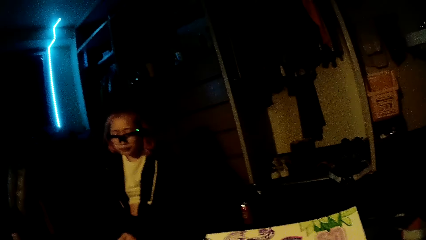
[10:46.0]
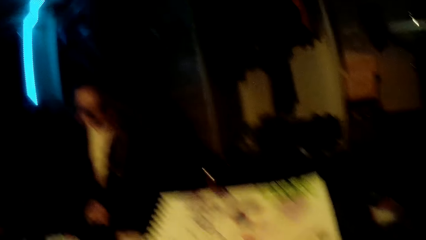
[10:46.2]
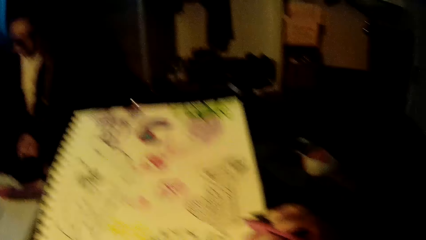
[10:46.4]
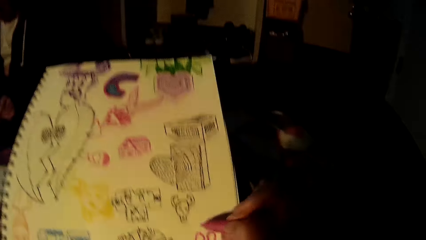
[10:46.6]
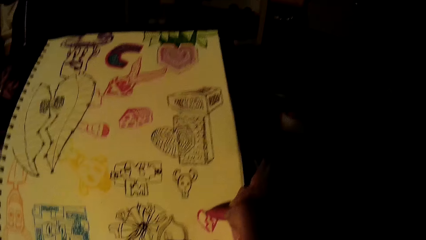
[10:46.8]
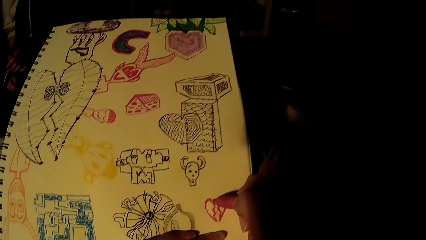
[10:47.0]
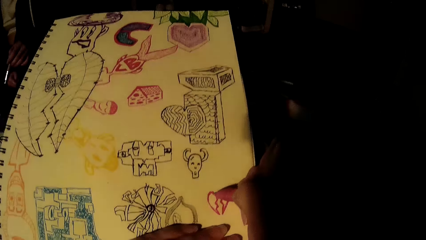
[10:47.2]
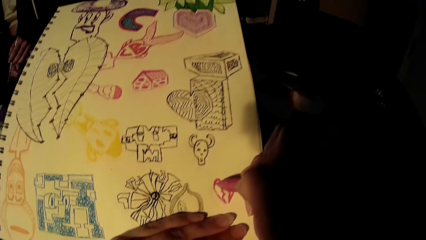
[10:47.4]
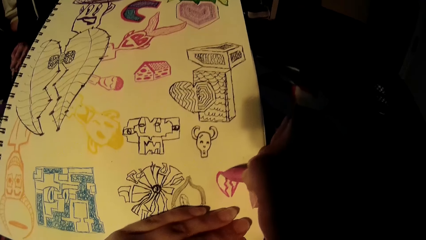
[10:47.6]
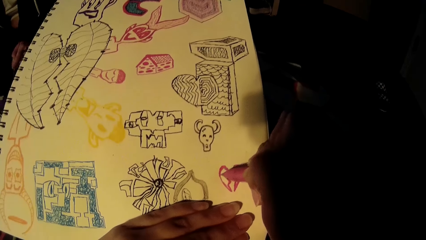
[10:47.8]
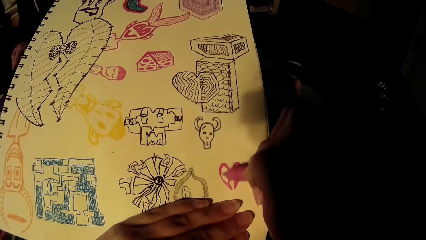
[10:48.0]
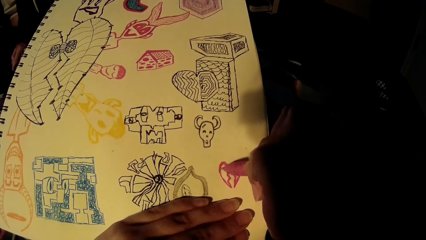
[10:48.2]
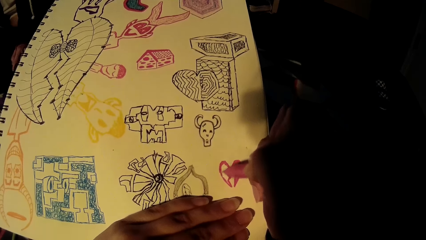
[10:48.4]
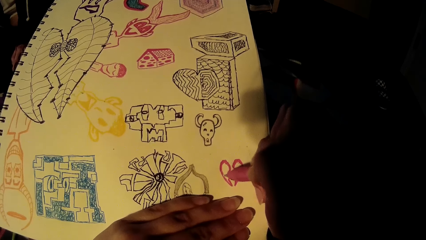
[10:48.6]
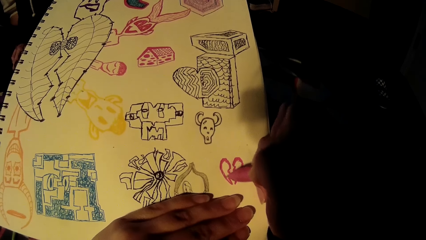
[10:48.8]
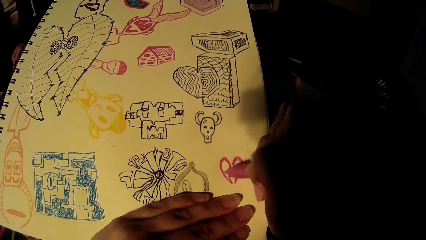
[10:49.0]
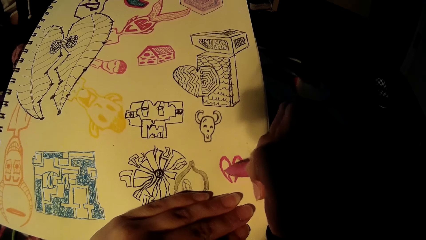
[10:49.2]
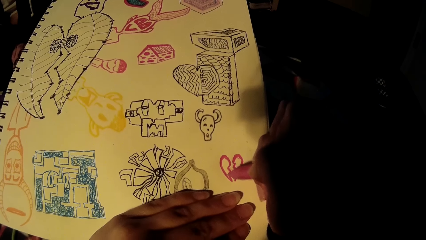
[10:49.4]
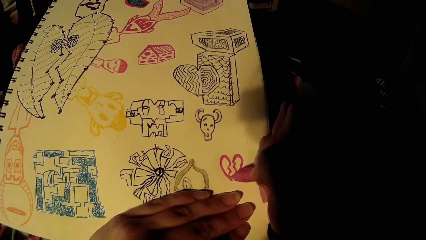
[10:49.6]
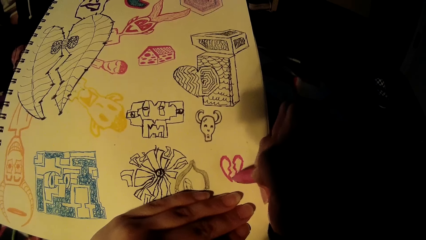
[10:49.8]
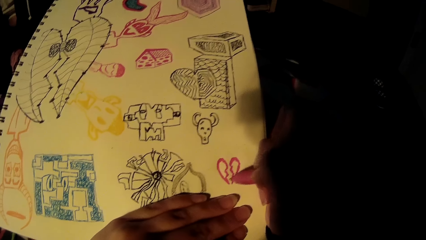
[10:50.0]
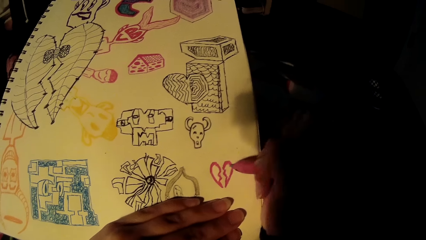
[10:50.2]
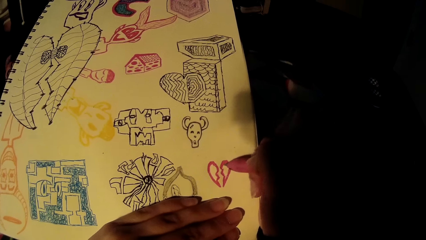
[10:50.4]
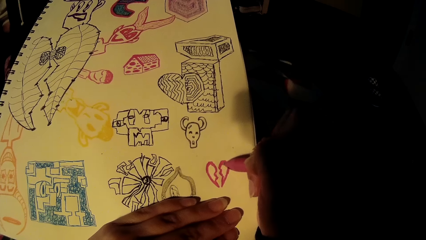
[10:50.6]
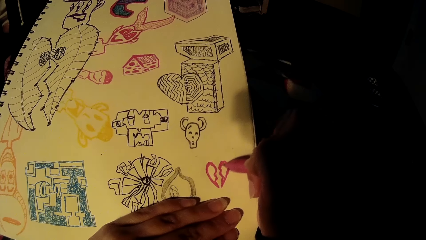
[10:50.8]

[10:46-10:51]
The camera wearer draws on the drawing-pad with the pen in his right hand.

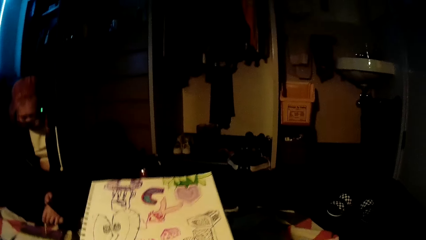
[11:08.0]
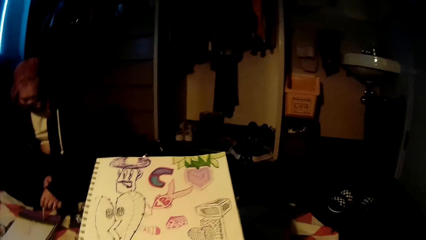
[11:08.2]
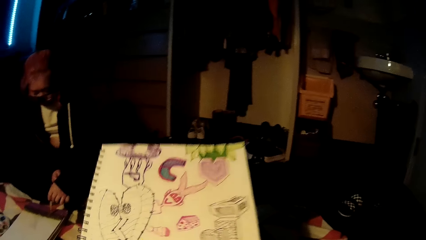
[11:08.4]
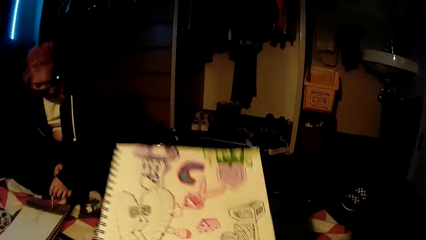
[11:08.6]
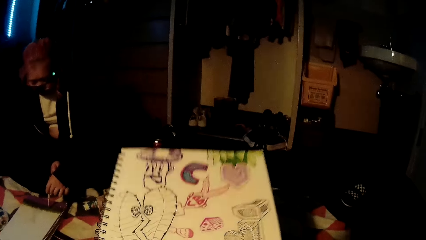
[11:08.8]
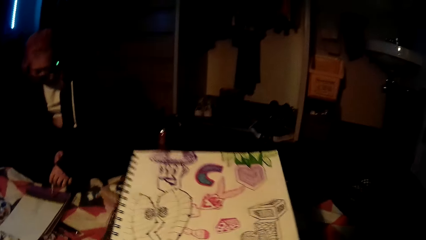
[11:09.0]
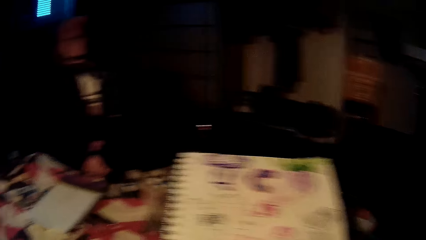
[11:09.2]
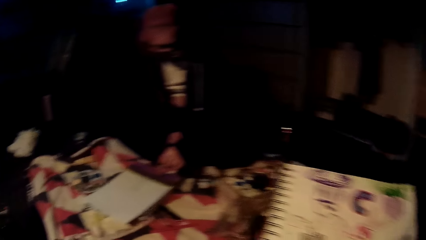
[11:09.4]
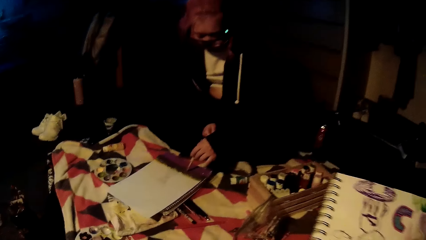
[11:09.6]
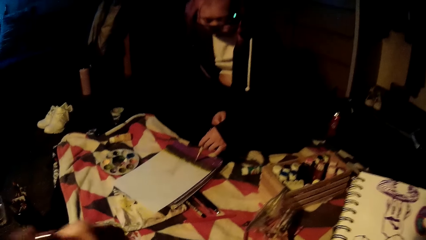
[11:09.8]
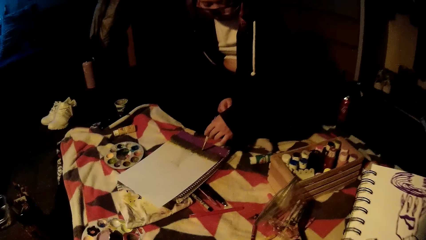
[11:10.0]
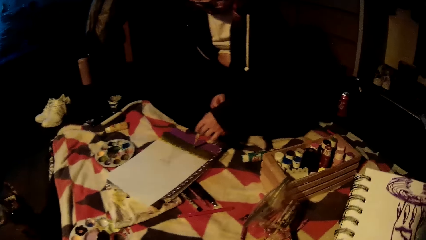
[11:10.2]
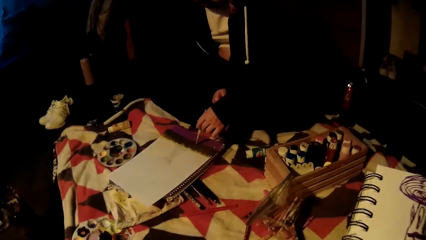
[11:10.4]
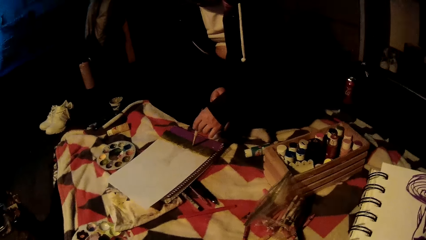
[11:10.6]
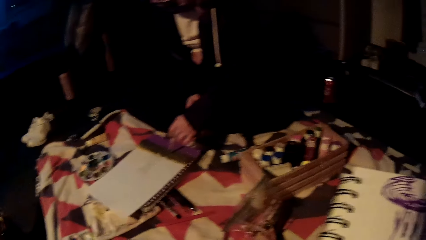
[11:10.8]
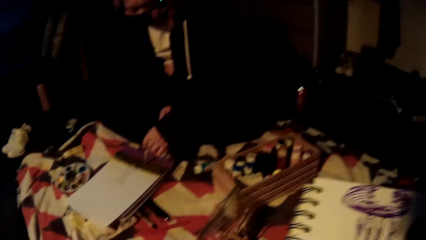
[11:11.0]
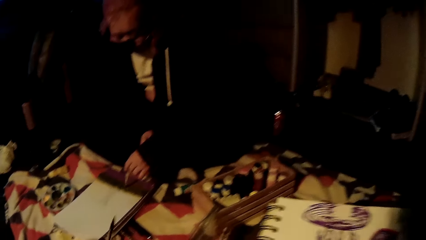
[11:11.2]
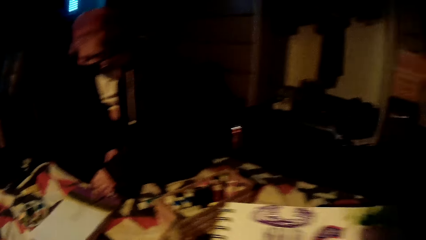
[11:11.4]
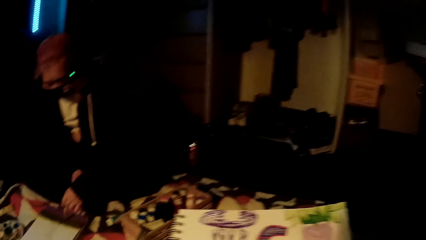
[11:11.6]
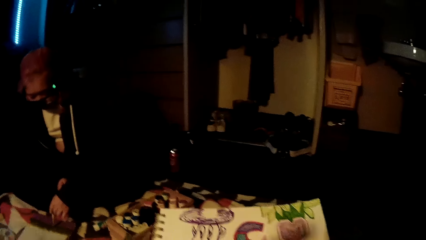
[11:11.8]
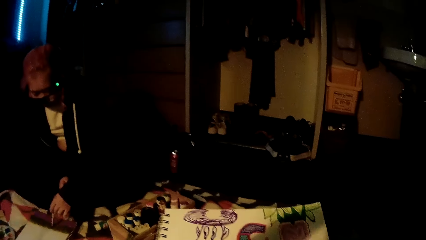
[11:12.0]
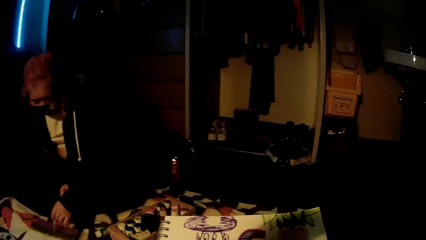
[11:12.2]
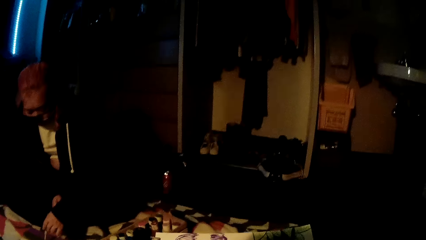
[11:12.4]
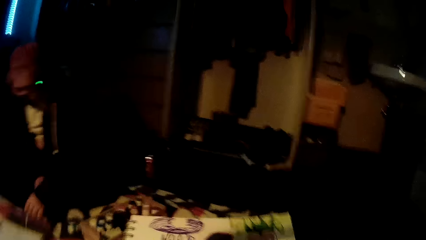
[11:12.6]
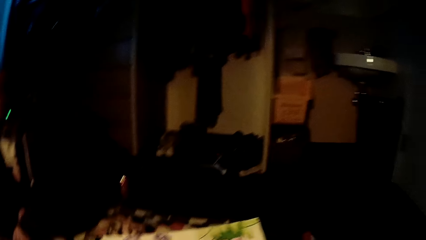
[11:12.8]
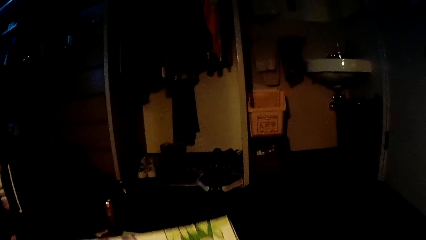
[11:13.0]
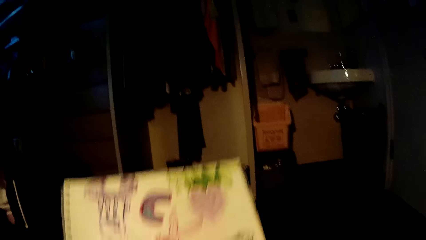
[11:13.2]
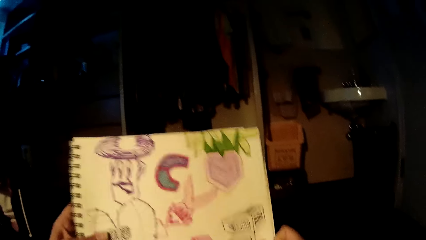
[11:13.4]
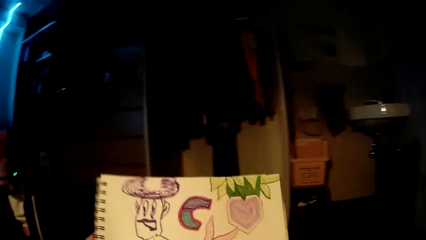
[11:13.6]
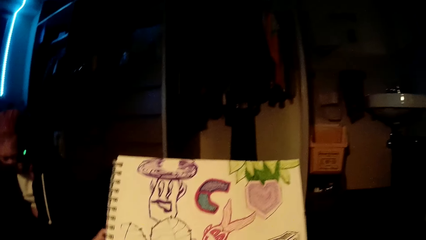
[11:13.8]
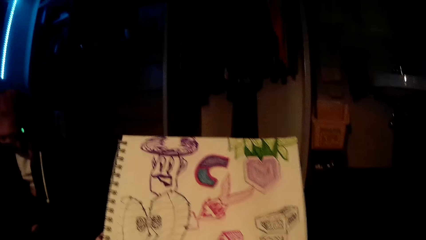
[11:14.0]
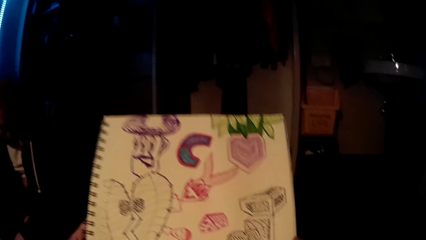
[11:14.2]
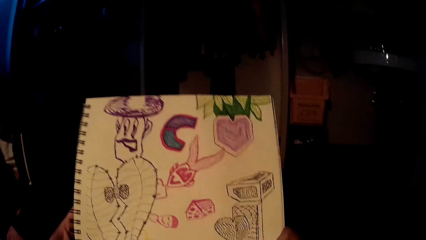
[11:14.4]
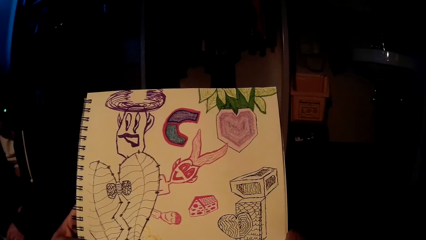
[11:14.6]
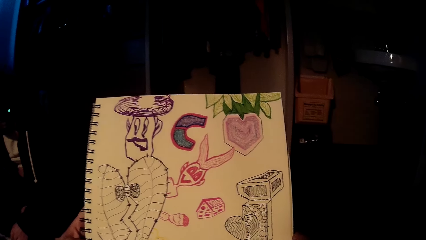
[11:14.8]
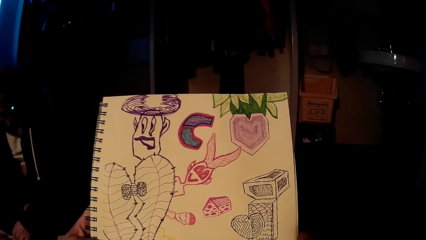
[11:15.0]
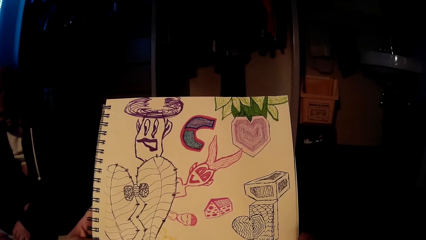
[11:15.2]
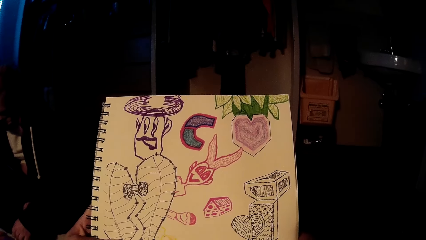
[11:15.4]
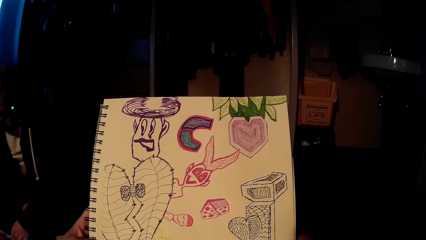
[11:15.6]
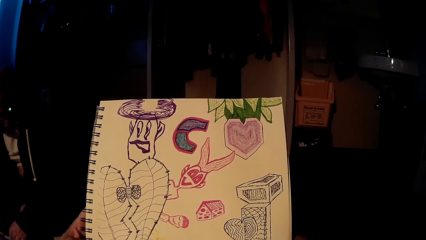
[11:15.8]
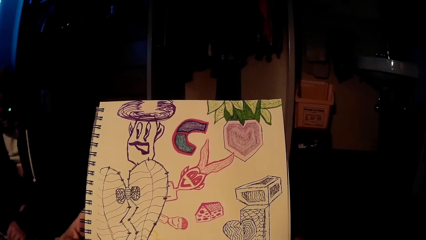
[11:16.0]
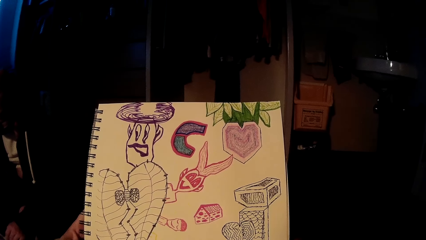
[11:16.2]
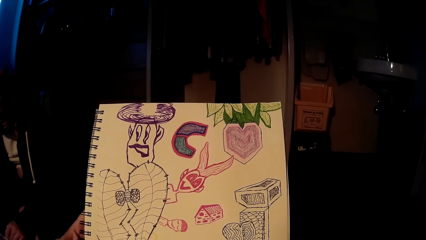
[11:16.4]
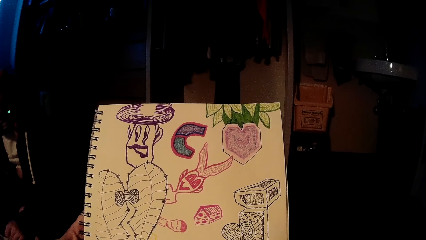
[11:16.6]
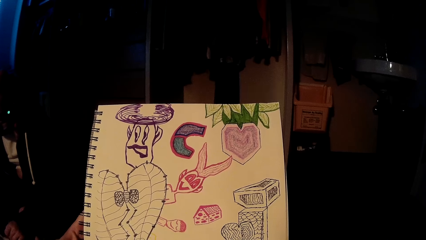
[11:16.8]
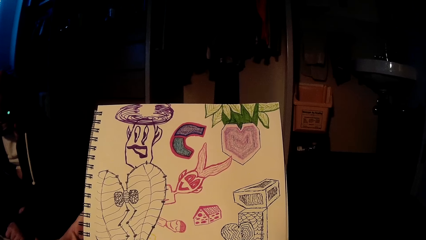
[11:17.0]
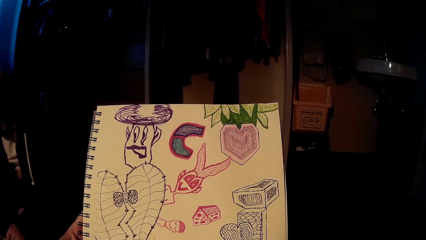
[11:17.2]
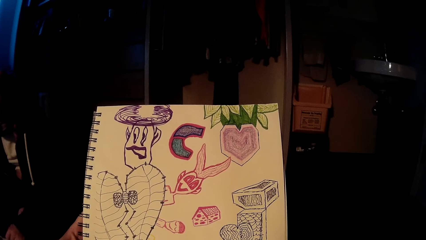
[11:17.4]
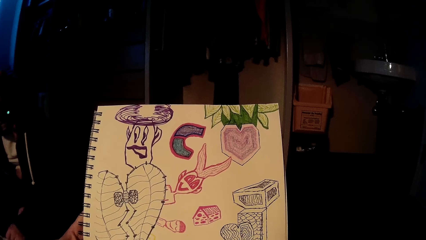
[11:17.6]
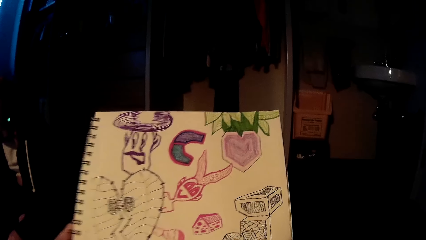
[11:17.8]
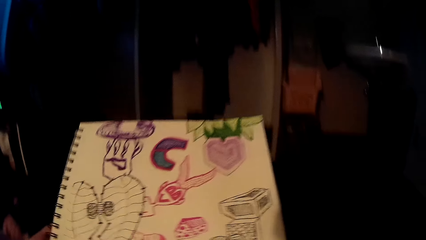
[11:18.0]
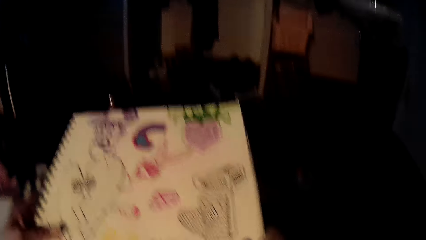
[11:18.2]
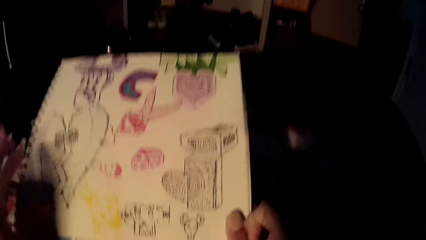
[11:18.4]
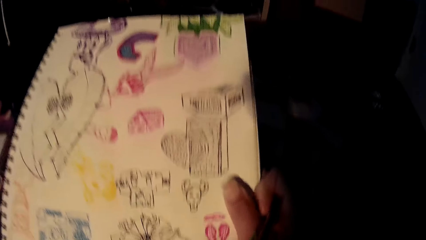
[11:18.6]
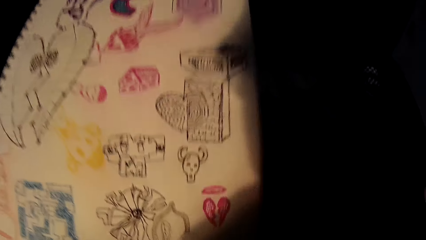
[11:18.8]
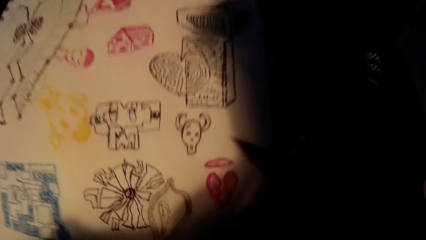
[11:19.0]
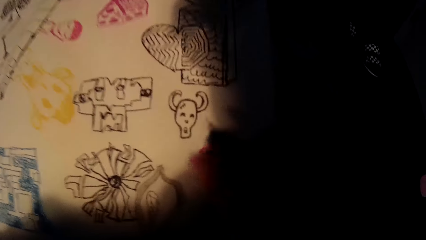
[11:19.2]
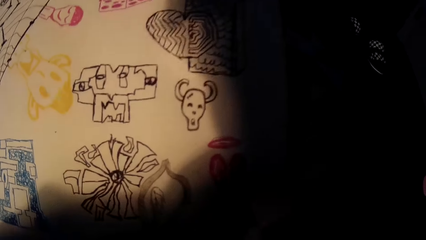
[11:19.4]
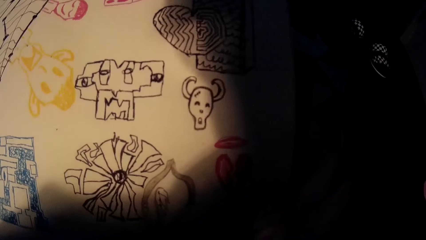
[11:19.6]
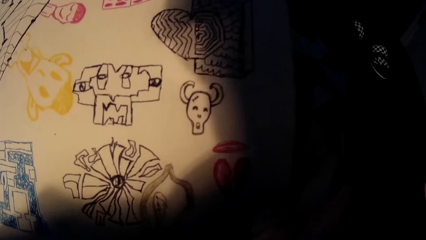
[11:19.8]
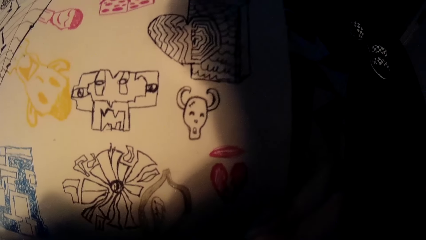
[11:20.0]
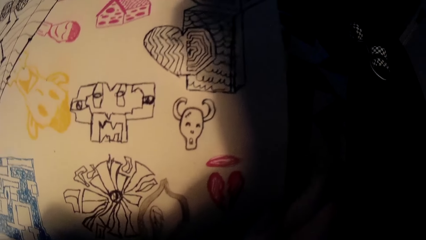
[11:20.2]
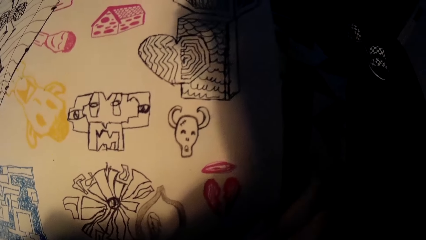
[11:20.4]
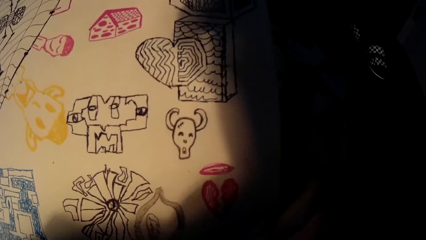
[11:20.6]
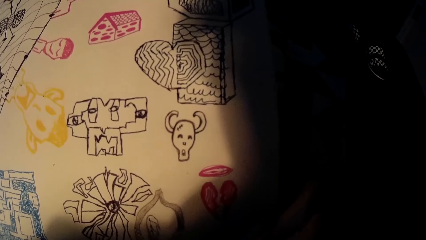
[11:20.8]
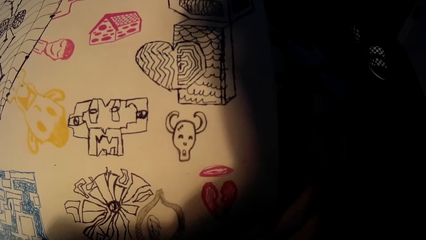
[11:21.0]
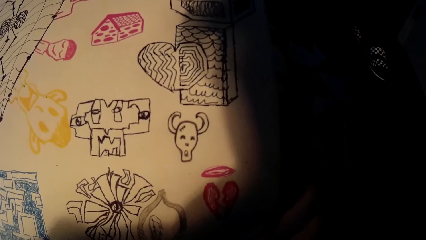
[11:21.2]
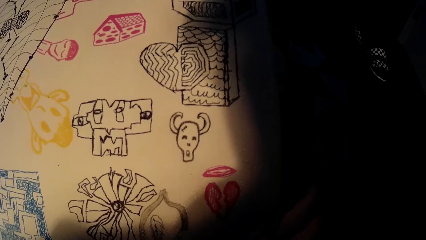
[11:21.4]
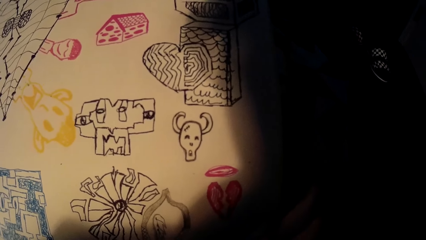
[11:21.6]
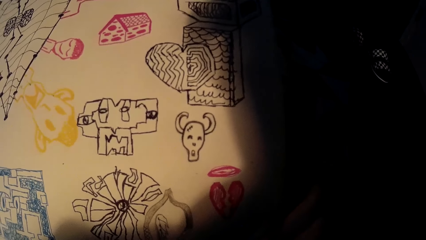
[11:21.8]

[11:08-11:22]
The camera wearer shakes the drawing card. A person draws on another card using a drawing pen. The camera wearer raises the drawing-pad with his hands. He removes his left hand from the drawing-pad. He puts the drawing card down. He draws on the drawing-pad with the pen in his right hand.
